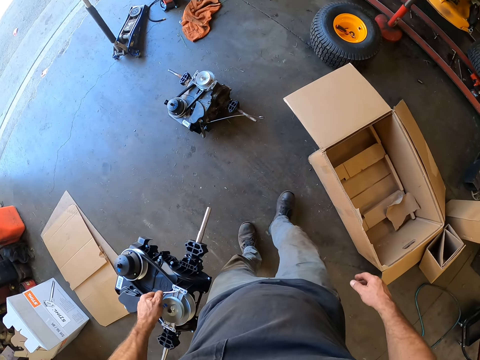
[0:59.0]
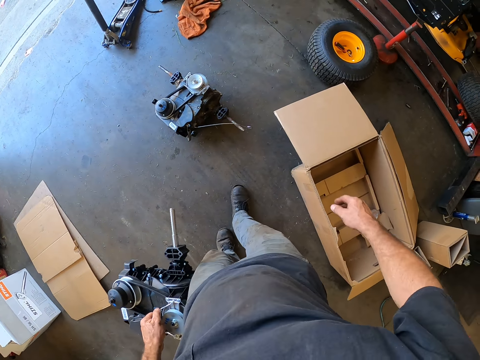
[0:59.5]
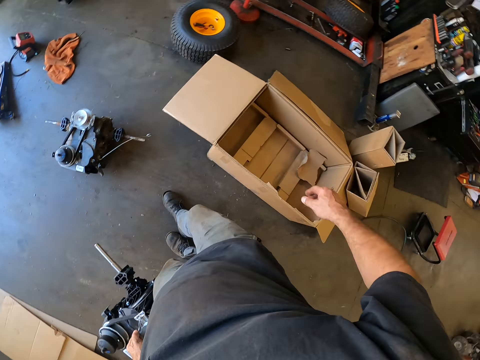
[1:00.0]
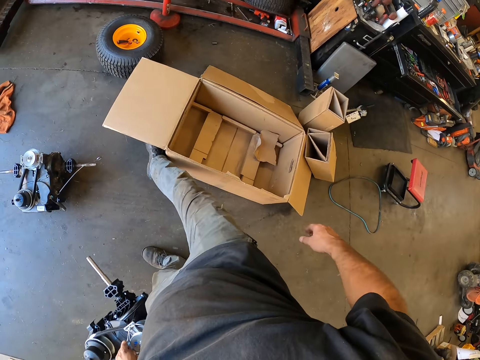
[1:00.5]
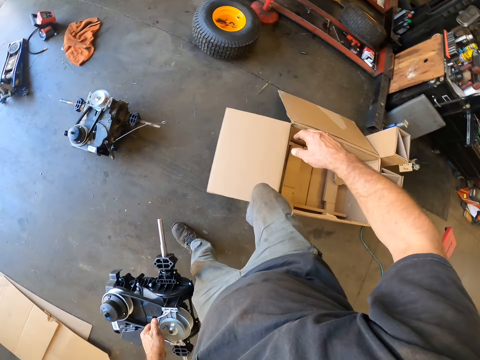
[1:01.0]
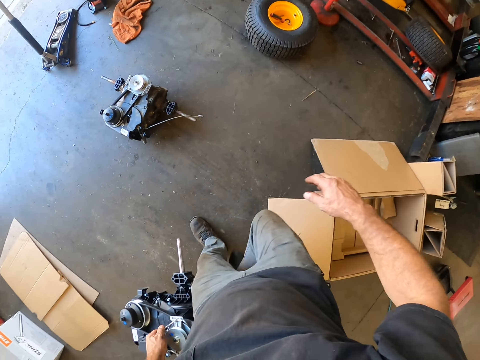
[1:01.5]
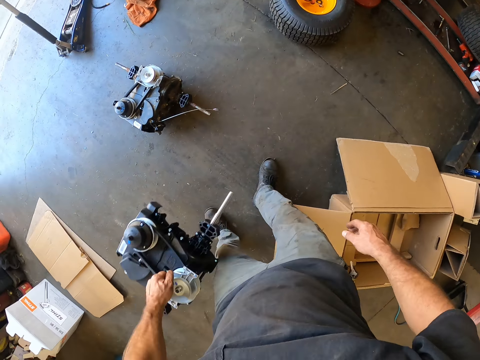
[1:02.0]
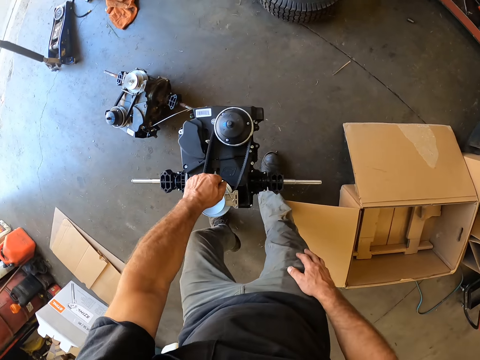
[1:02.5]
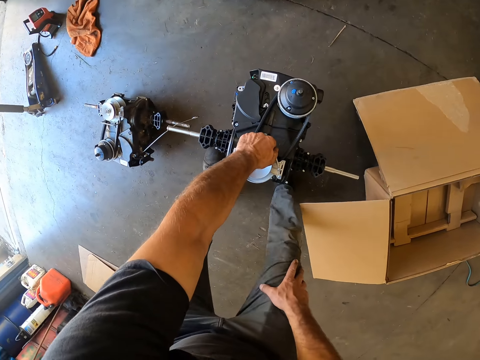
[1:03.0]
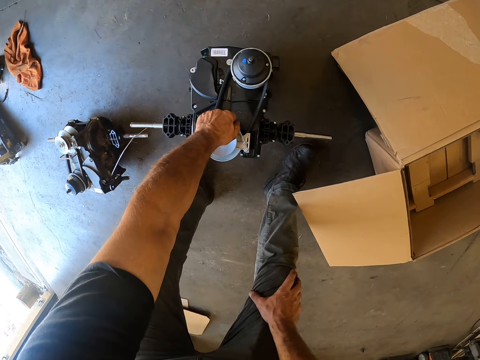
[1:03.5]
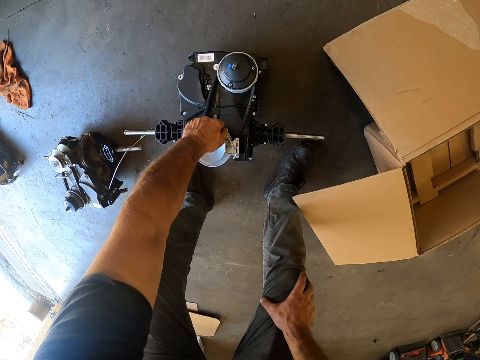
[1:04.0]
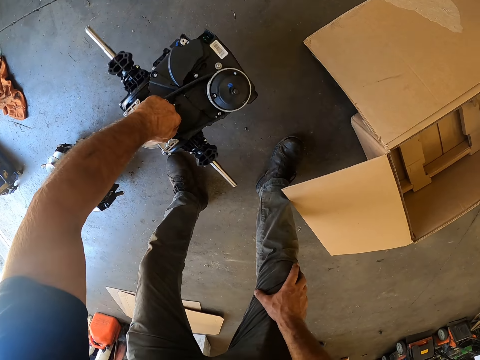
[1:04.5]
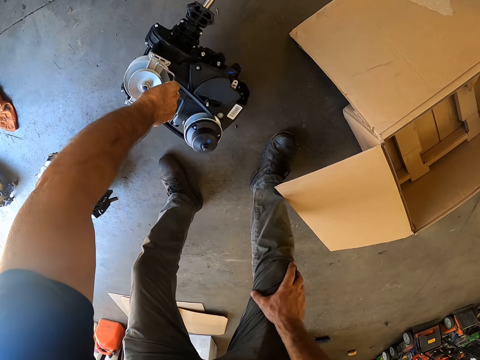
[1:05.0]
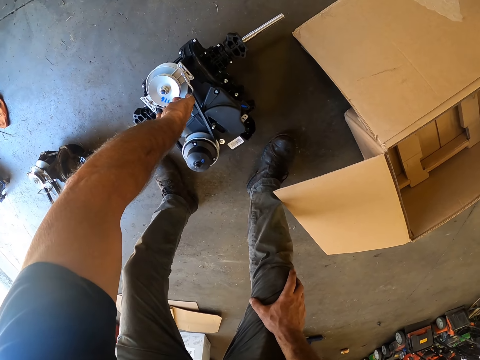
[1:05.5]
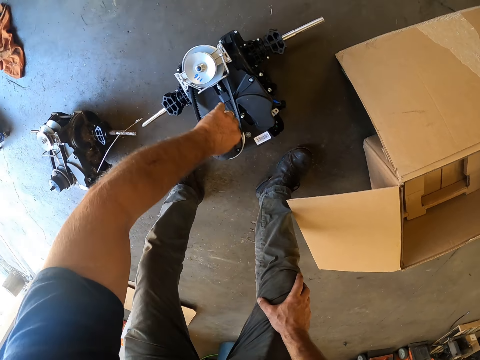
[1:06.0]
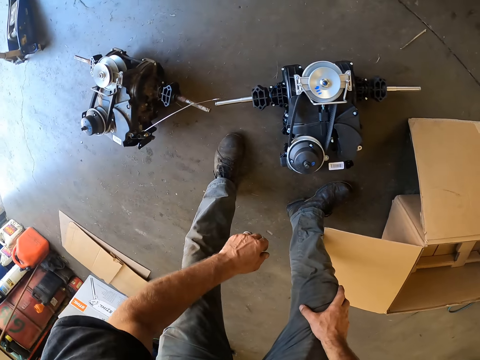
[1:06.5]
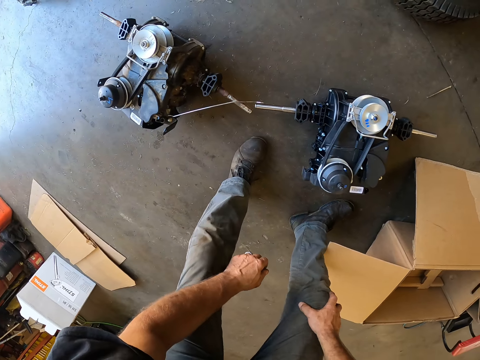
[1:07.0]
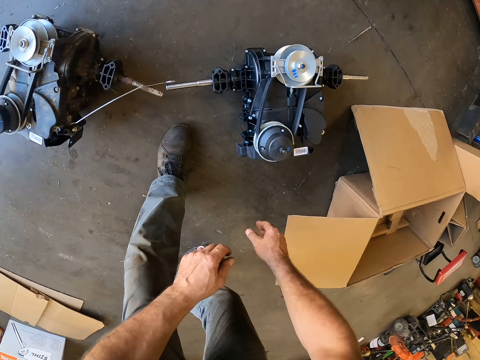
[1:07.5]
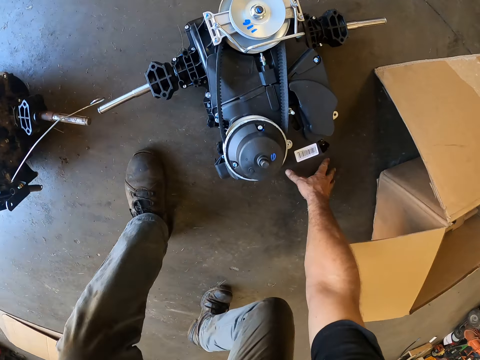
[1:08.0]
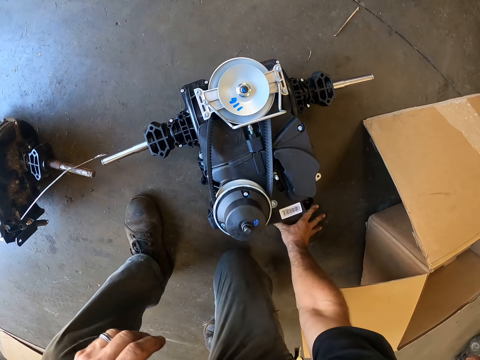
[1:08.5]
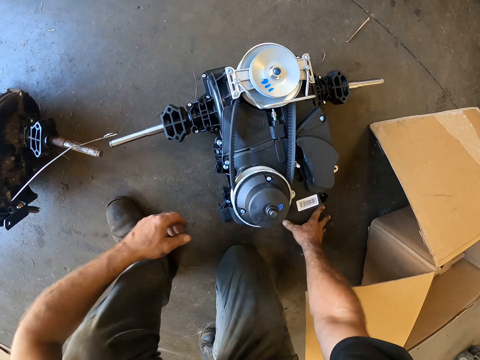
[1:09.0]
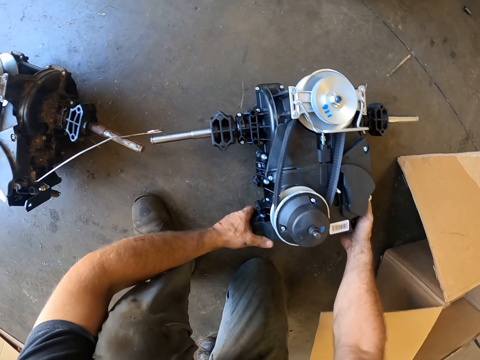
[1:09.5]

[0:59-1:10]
The camera wearer carries something. He moves the box on the floor with his right leg. He moves sideways. He bends down. He places the second lawn mower engine on the floor with his left hand. He turns something. He puts his hand on the floor.

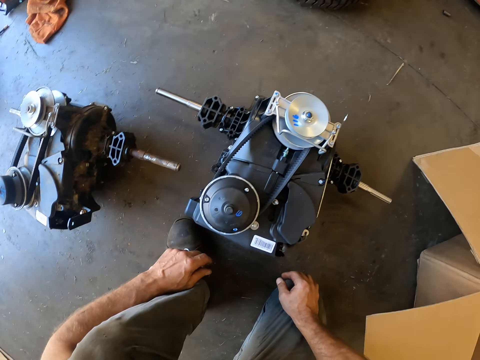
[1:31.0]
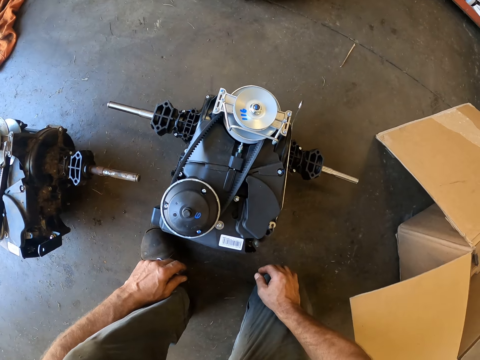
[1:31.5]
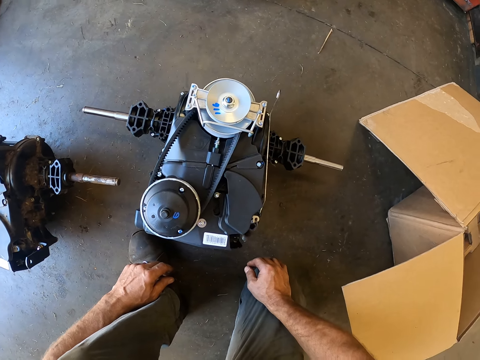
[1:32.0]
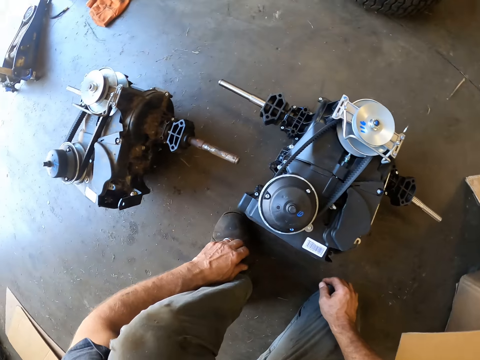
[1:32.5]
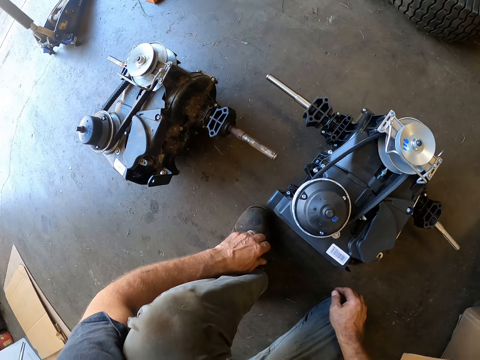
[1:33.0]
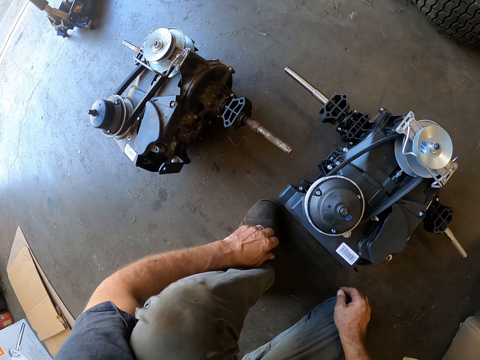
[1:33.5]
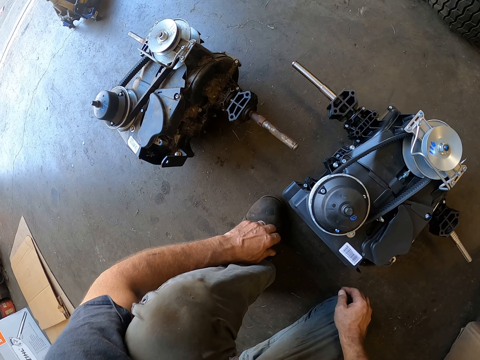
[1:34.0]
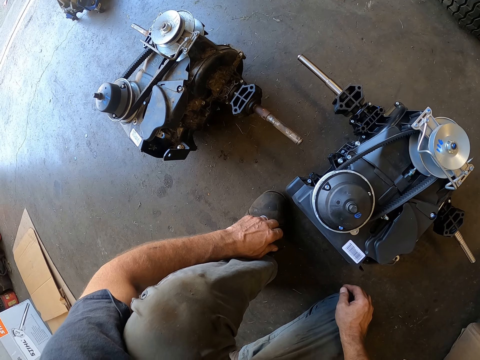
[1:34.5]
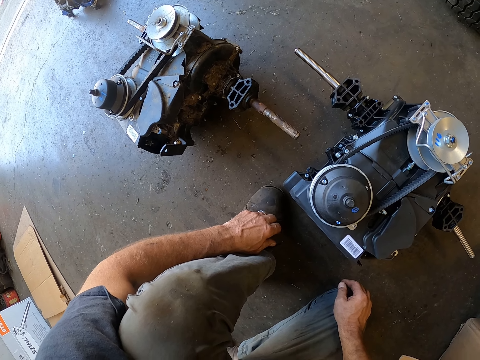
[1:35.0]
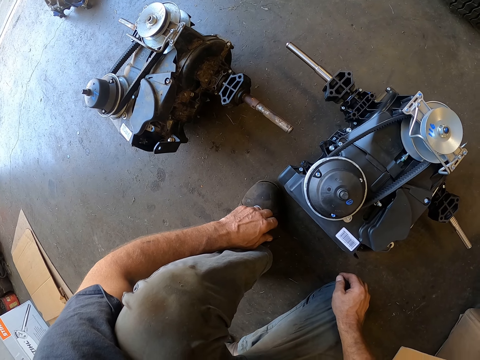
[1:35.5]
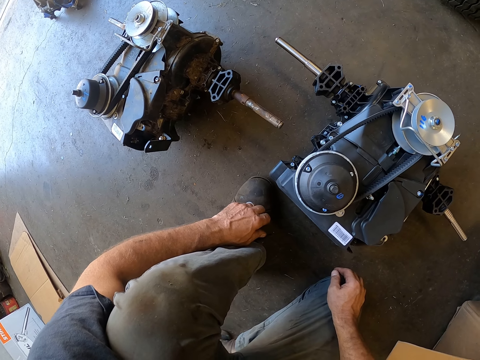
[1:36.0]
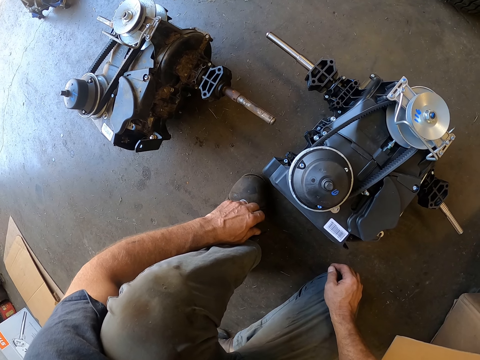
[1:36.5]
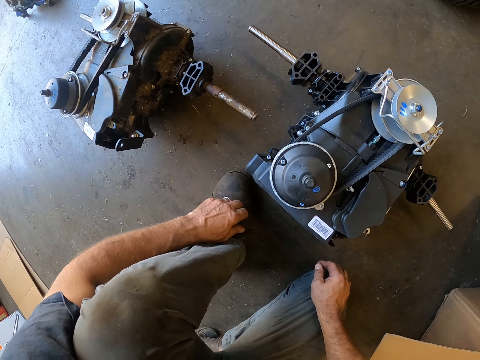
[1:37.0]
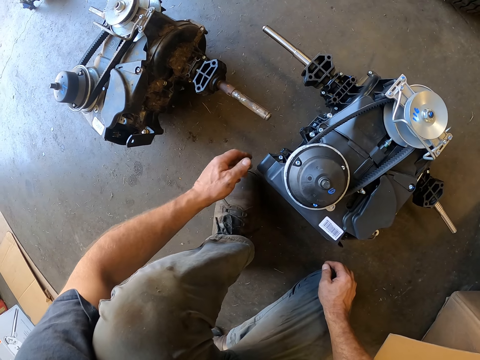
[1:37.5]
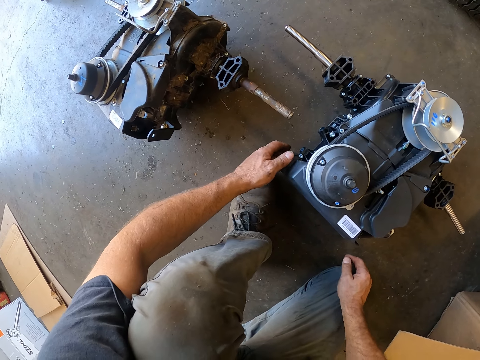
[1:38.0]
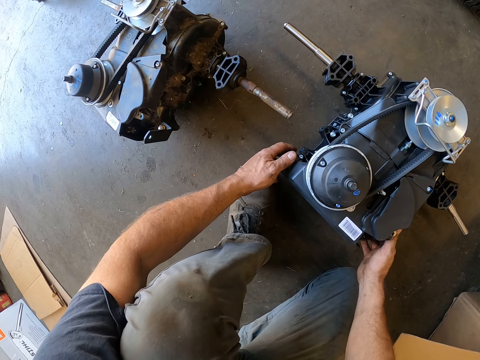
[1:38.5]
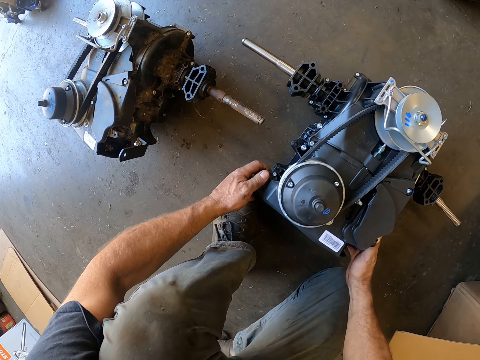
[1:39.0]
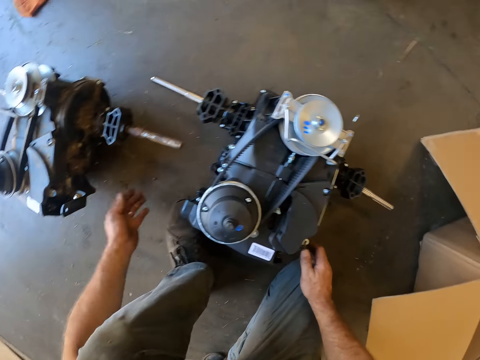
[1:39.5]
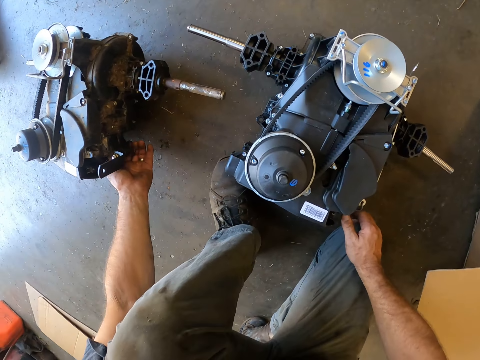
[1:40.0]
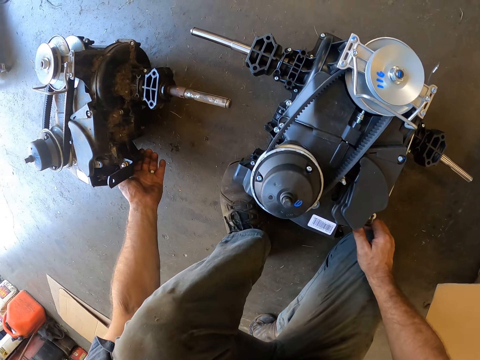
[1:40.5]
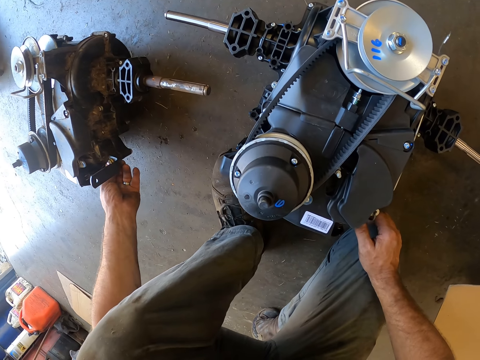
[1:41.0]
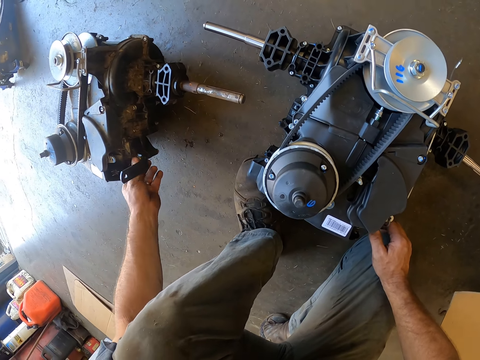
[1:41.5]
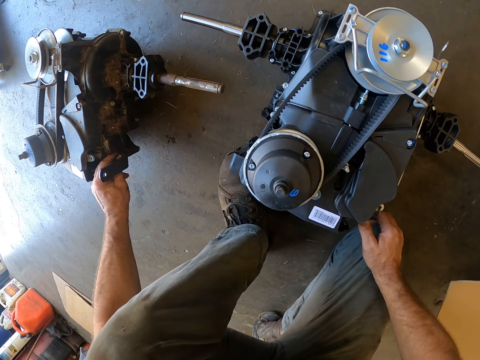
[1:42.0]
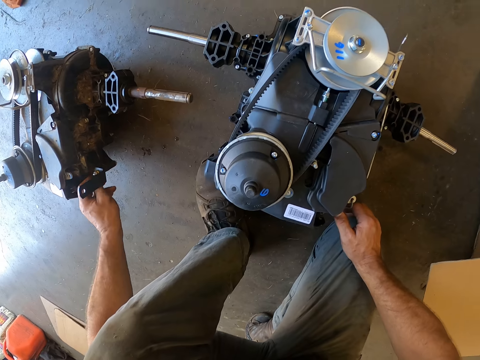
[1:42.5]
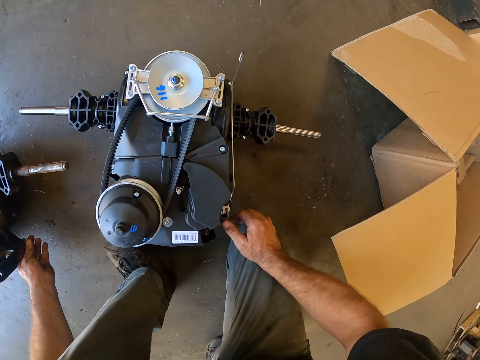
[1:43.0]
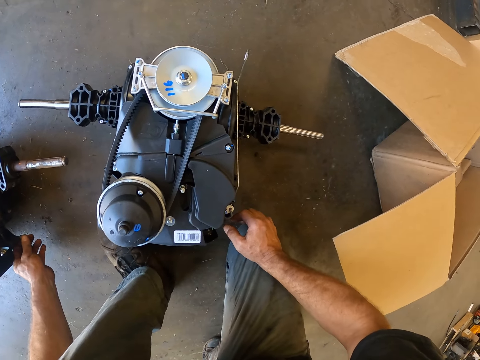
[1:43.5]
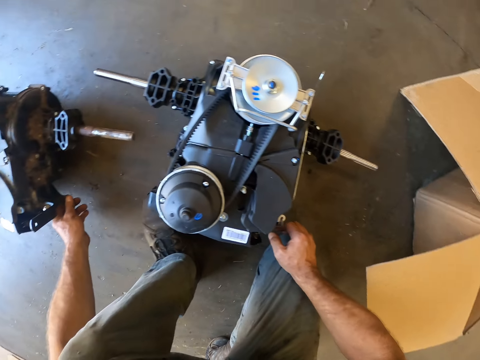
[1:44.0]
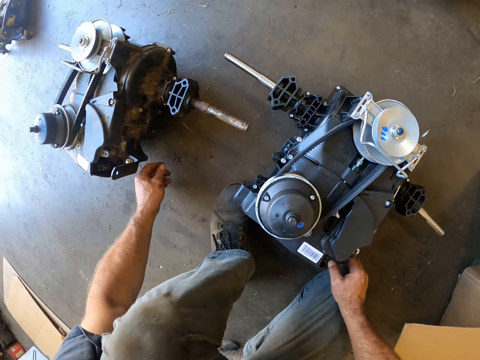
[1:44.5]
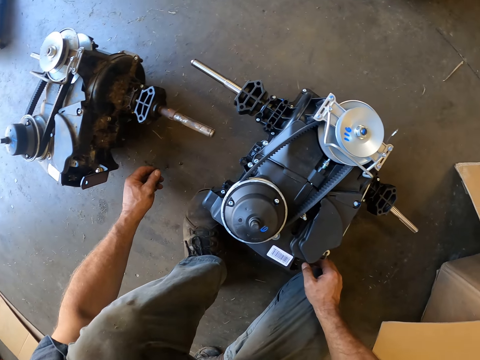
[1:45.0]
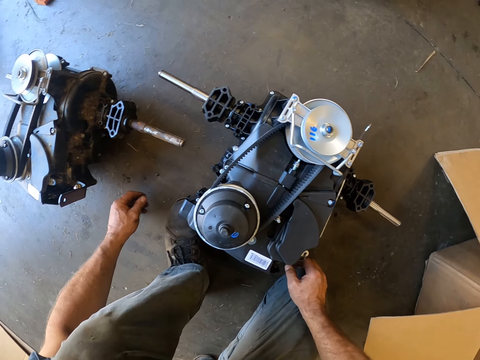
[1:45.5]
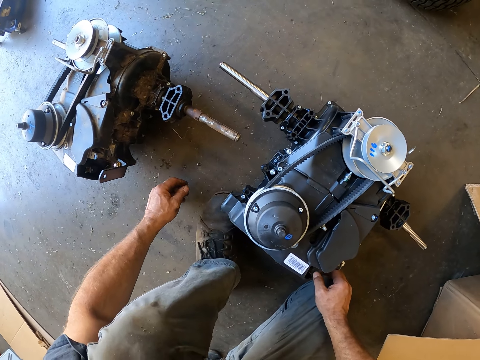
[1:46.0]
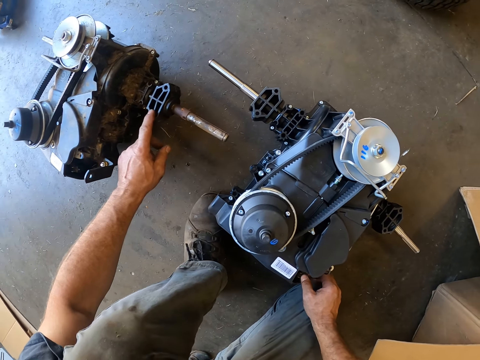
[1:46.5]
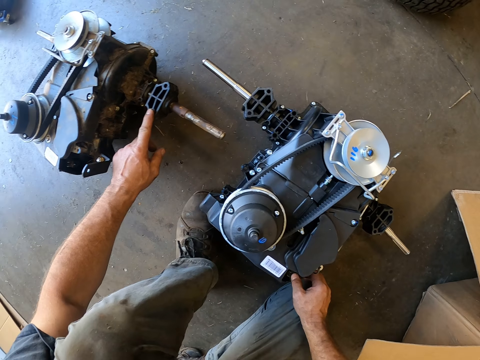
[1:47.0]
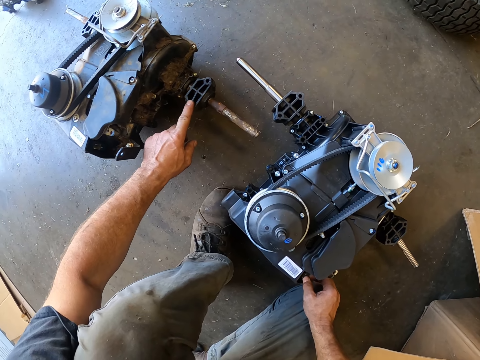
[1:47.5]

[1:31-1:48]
The camera wearer moves the second lawn mower on the floor with both of his hands. He touches something and pulls something. He touches the first lawn mower with his left hand. He stares at something. He touches something.
